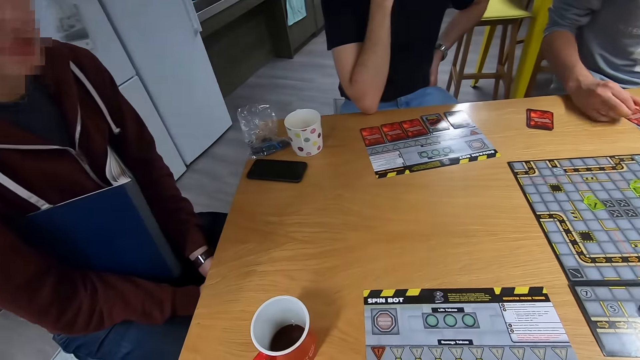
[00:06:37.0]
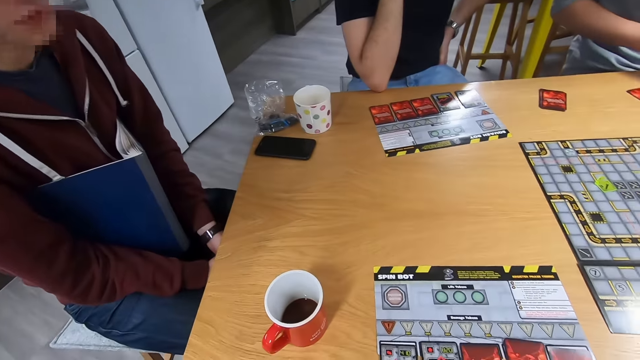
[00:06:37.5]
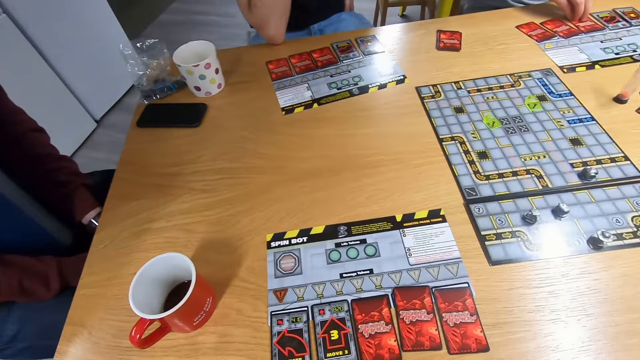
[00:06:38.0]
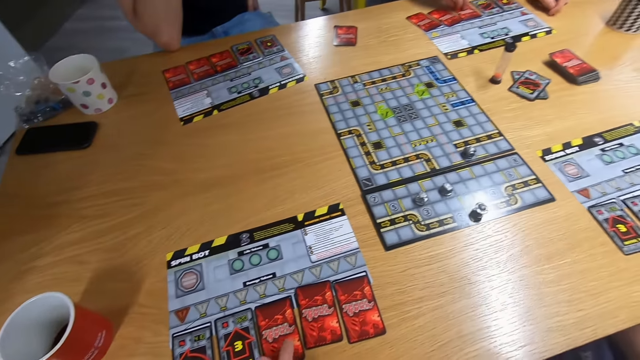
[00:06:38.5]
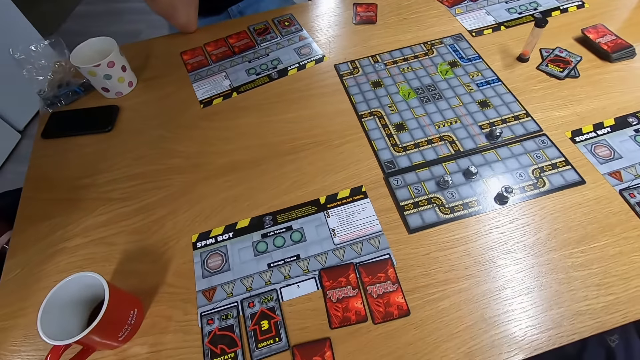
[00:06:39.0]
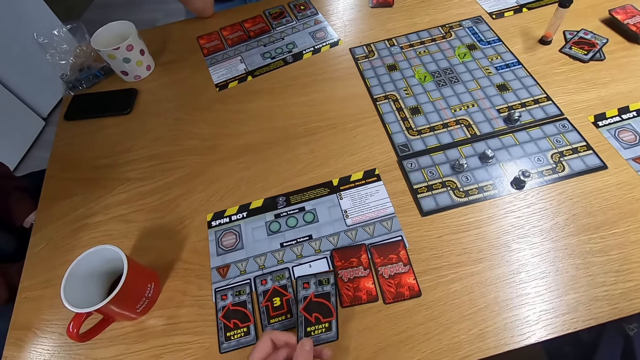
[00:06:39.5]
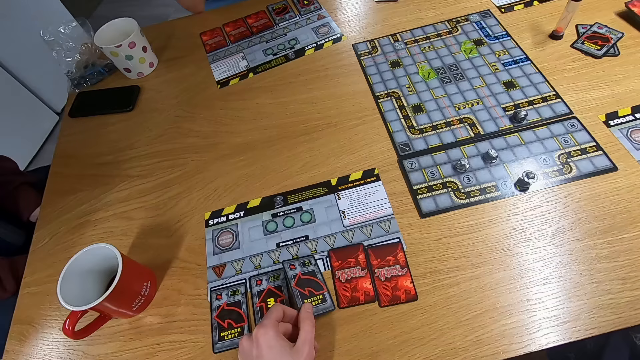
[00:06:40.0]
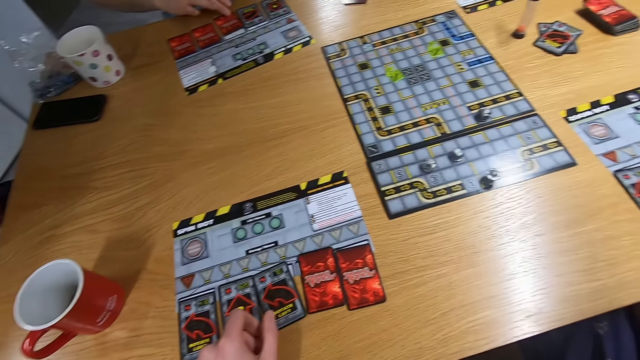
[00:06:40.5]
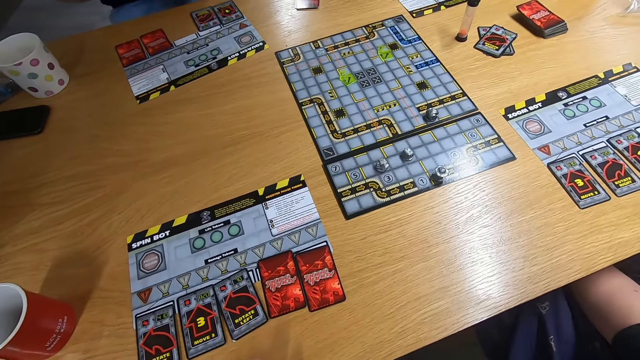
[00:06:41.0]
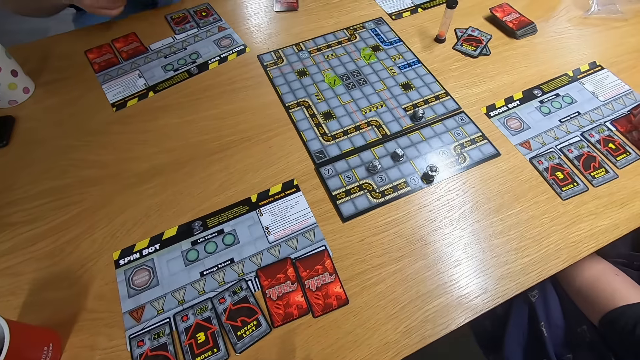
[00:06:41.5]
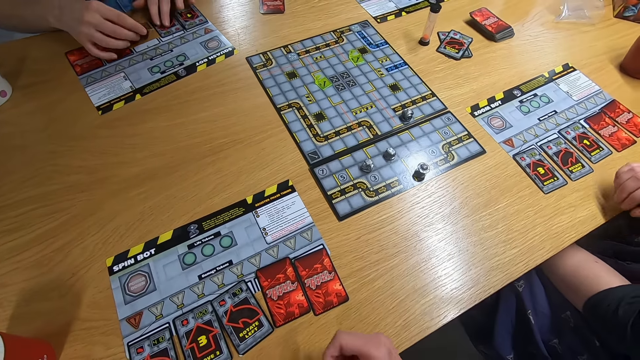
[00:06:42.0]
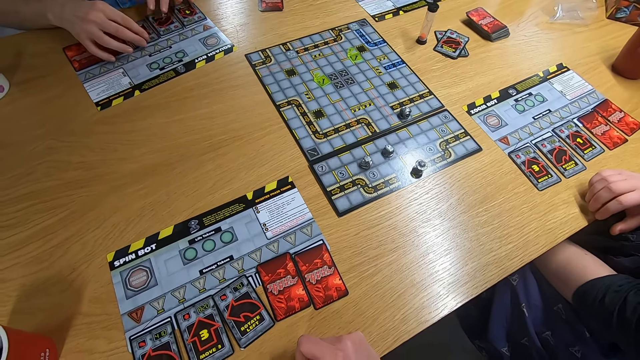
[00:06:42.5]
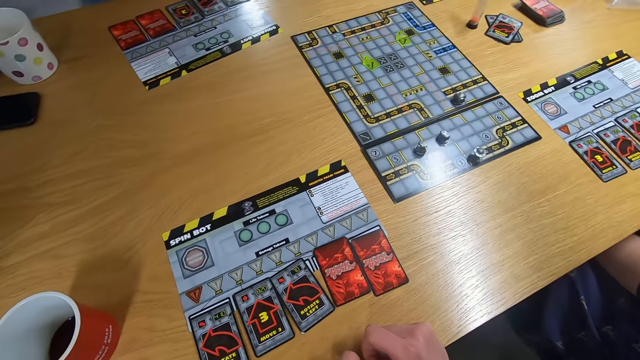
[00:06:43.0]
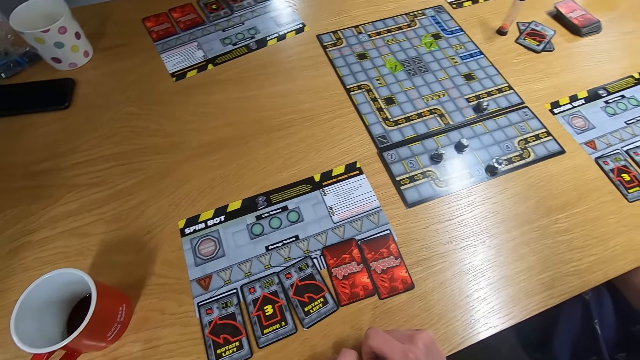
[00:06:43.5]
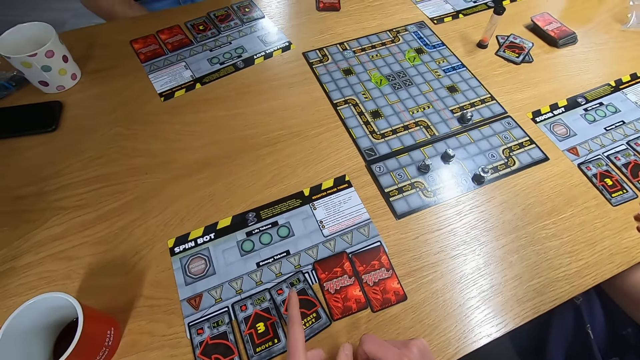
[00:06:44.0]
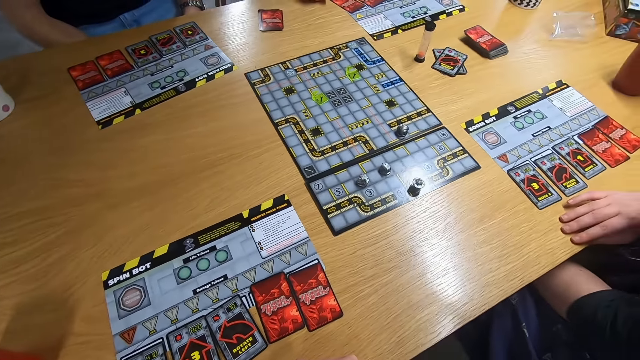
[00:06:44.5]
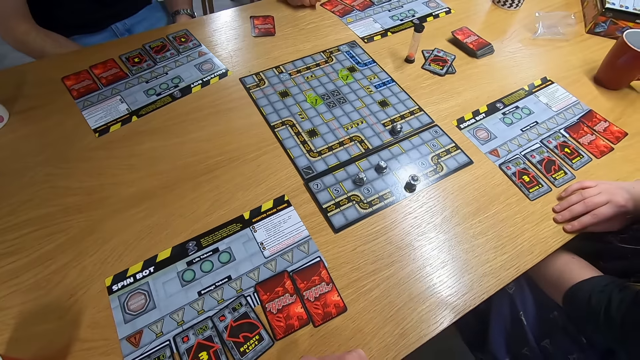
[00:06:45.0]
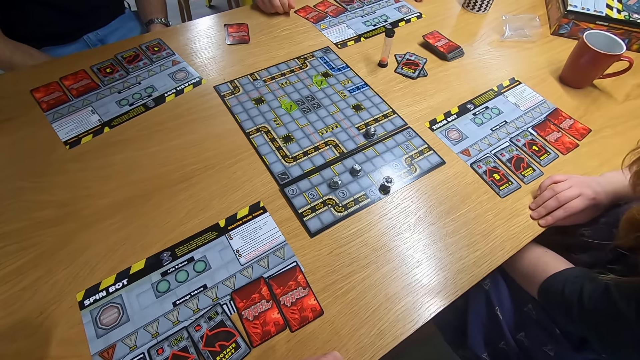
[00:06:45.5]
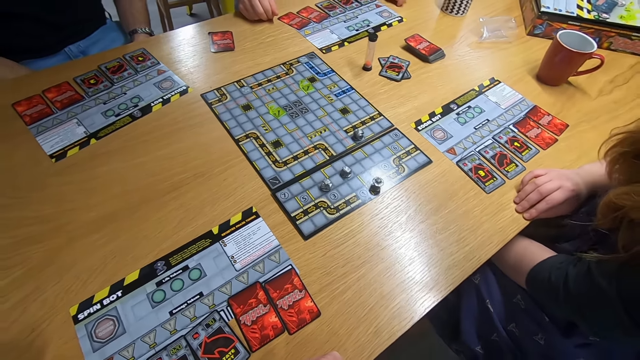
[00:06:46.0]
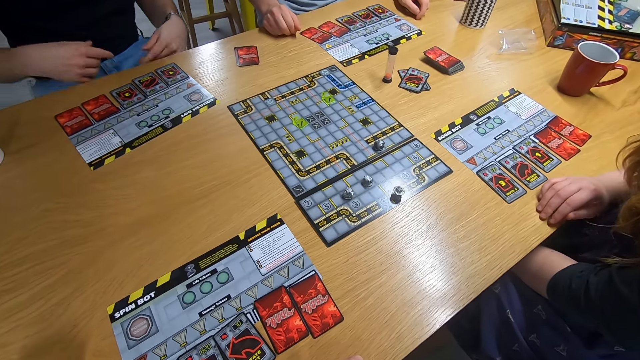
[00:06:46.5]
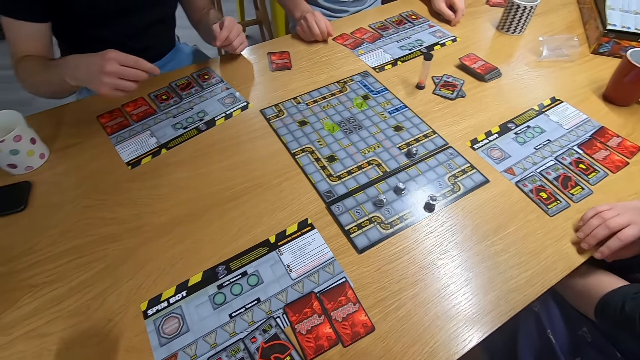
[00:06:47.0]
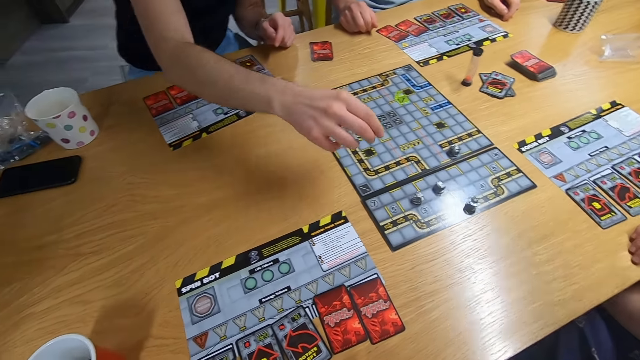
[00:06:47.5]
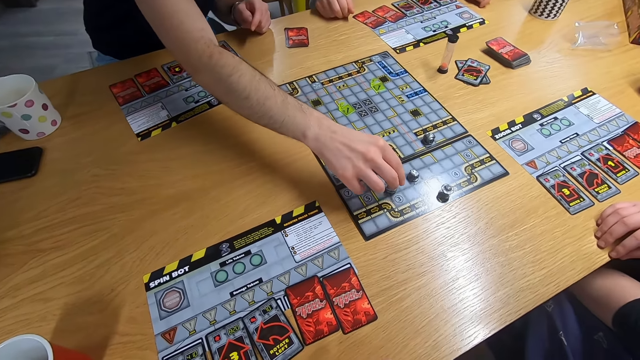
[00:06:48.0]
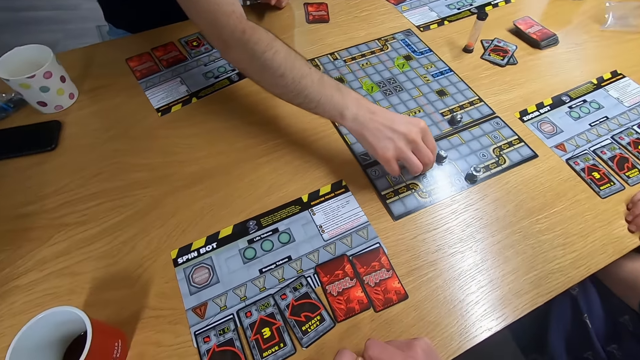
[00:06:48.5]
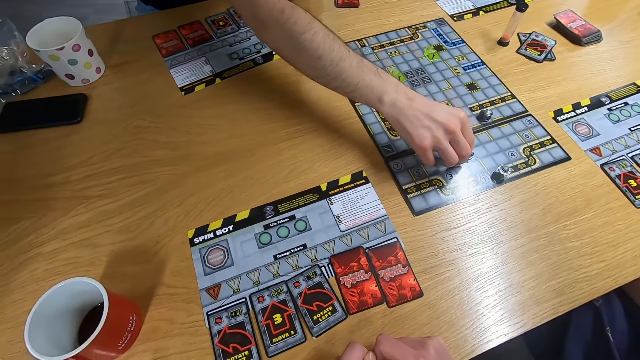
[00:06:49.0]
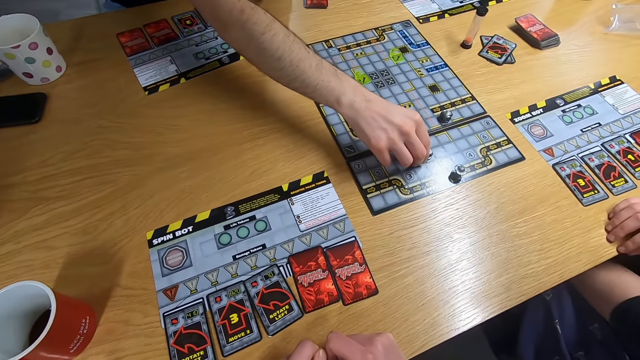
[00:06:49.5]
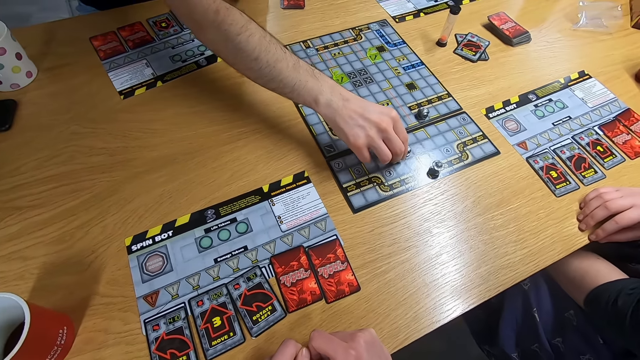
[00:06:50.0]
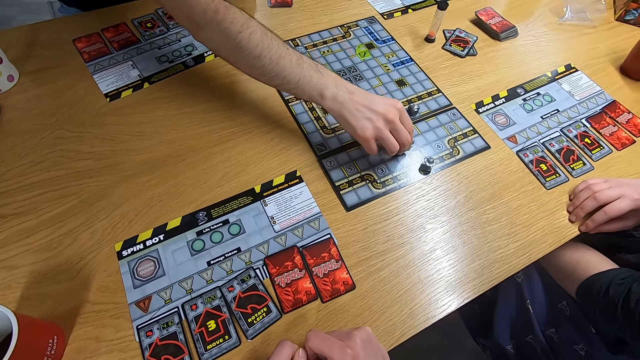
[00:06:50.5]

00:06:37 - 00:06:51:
A man turns the card with the left hand. The camera wearer turns the card with the left hand. The man turns the card with the right hand. The camera wearer stares at the board game. The man swings both hands and plays the board game with the right hand.

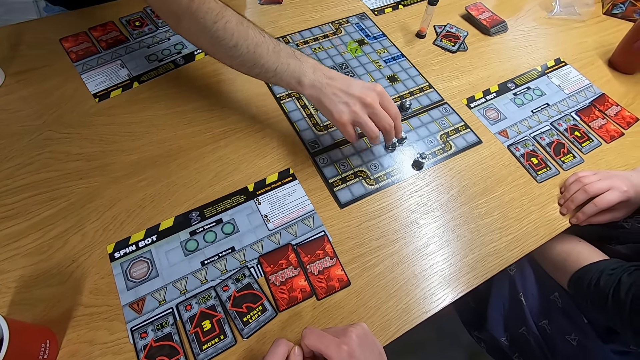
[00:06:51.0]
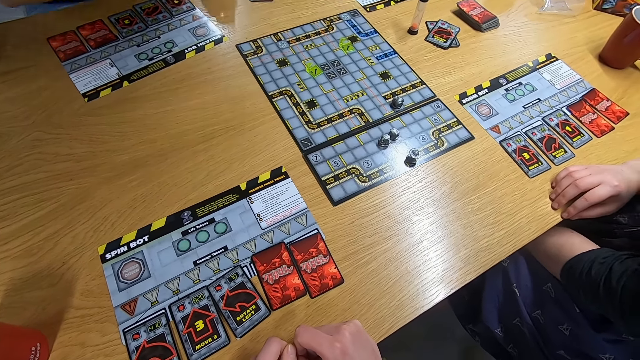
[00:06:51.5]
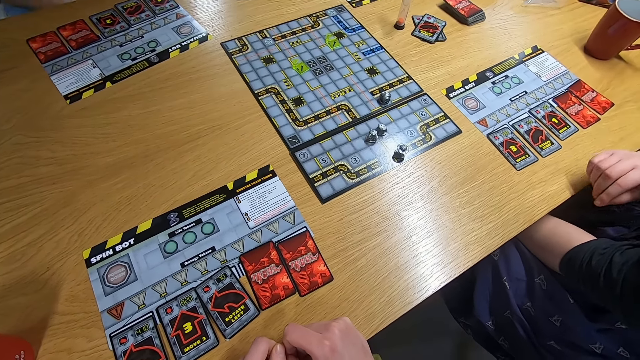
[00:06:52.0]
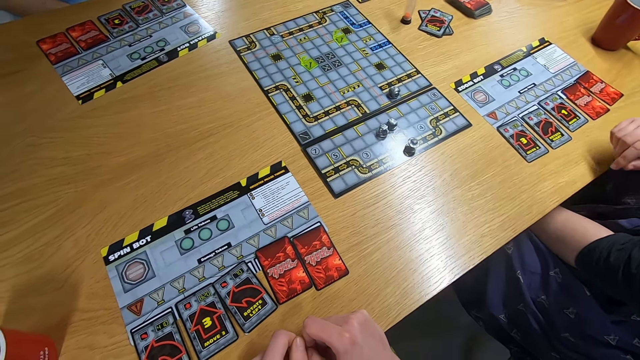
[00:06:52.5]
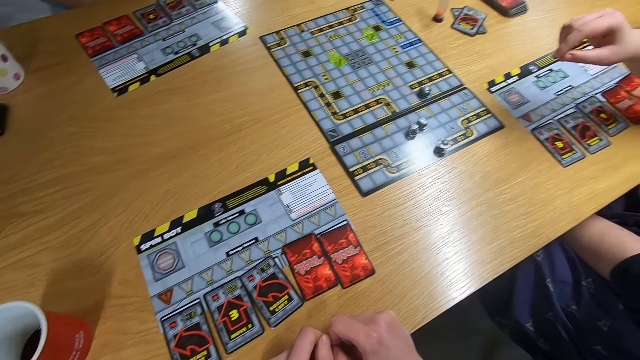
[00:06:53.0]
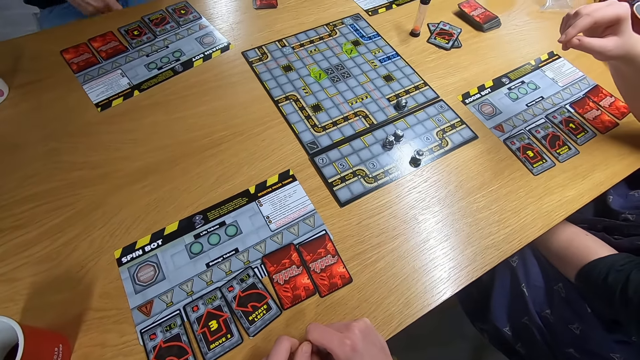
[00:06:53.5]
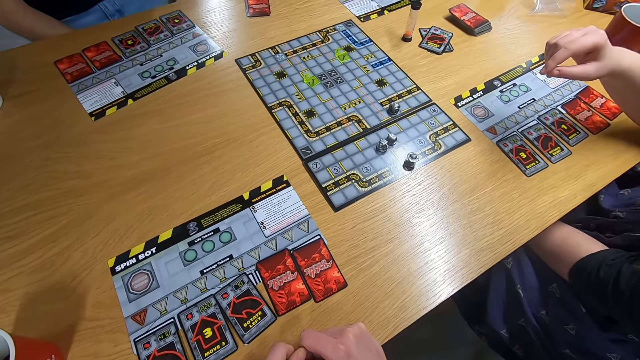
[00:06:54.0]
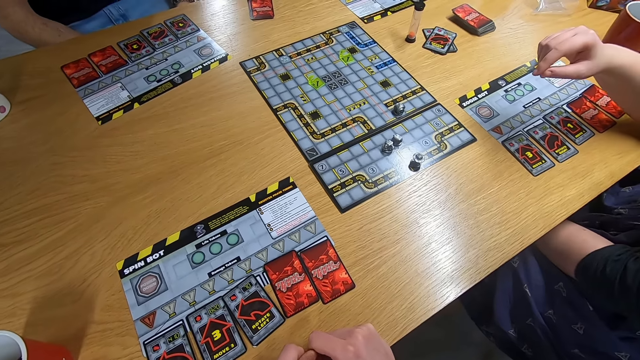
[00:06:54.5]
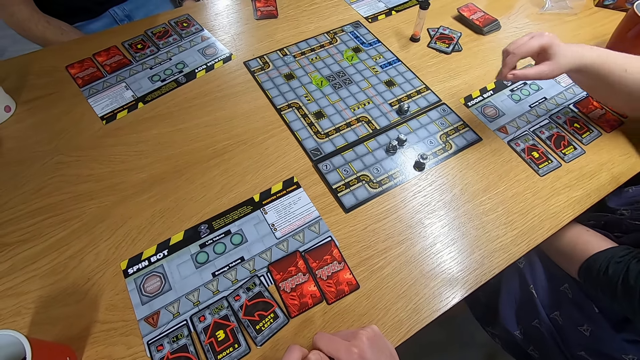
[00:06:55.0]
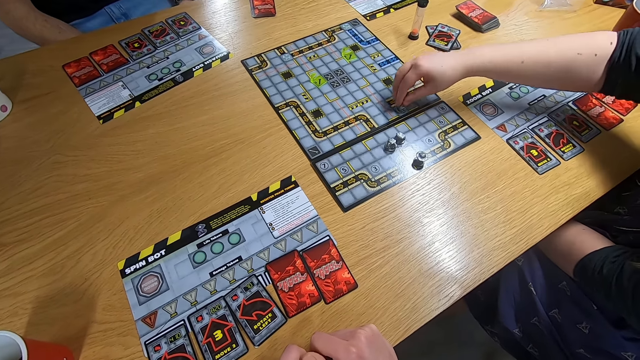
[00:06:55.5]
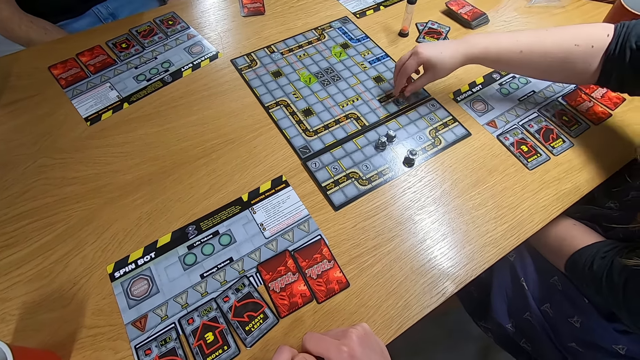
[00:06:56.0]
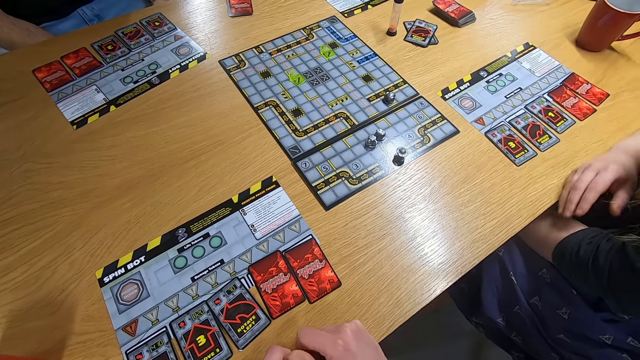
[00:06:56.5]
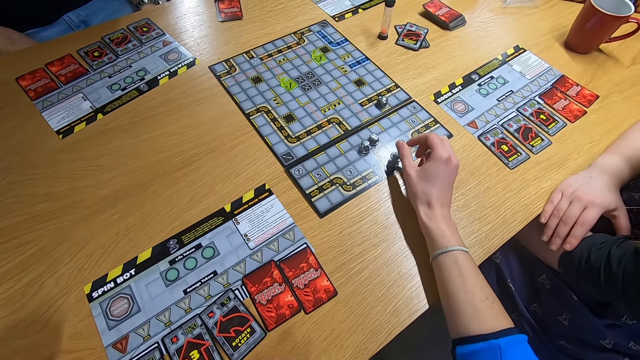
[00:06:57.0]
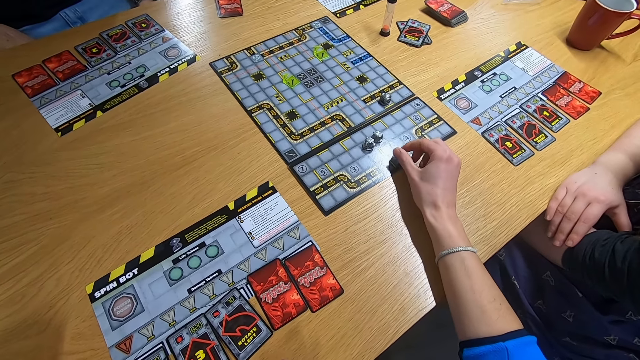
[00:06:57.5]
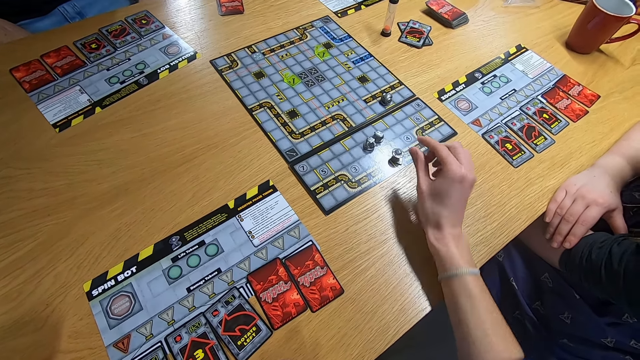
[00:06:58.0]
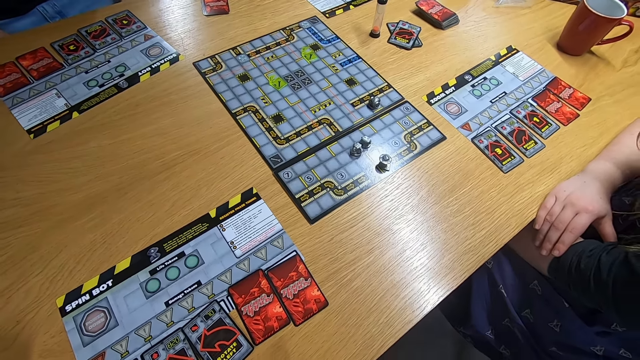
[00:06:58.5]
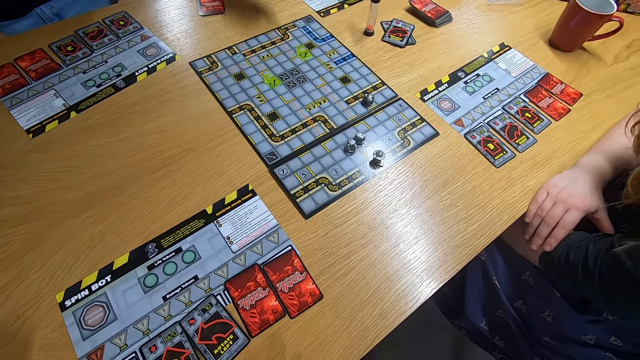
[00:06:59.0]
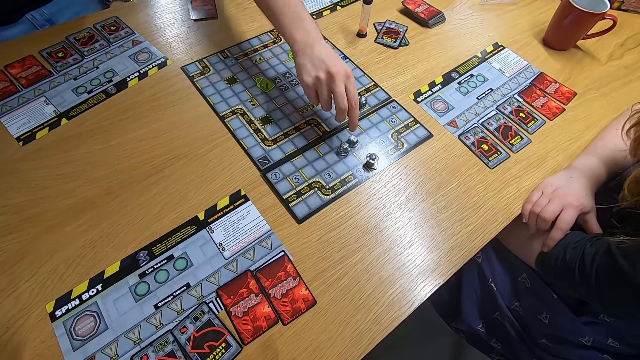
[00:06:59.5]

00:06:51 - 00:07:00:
A lady swings the right hand and plays the board game. The camera wearer swings the right hand. They play the board game with the right hand. They stare at the board game.
